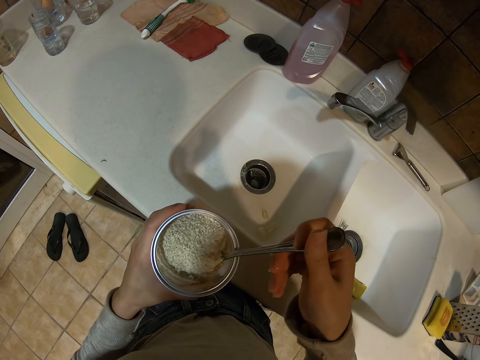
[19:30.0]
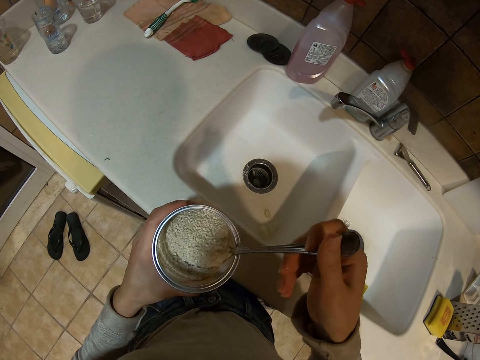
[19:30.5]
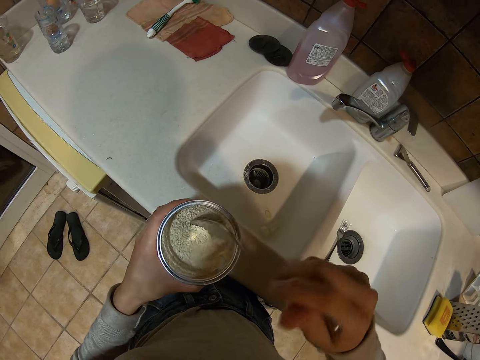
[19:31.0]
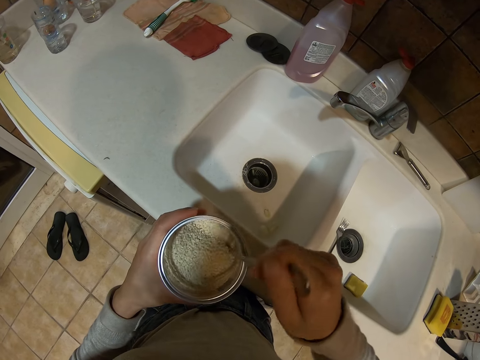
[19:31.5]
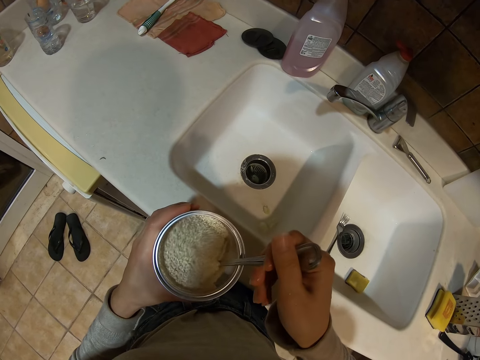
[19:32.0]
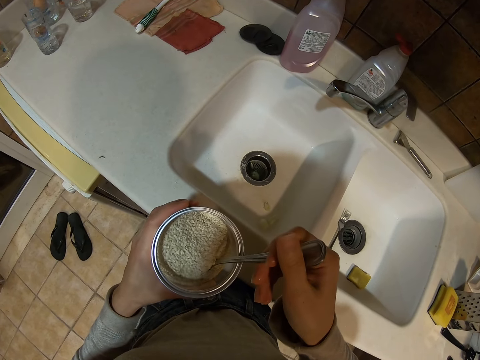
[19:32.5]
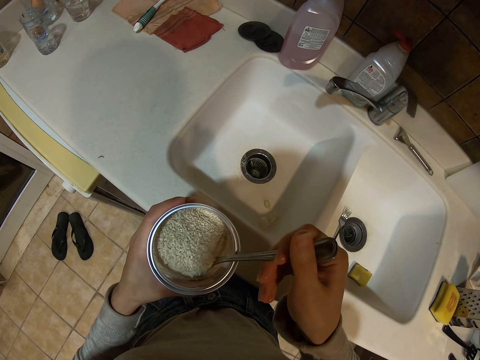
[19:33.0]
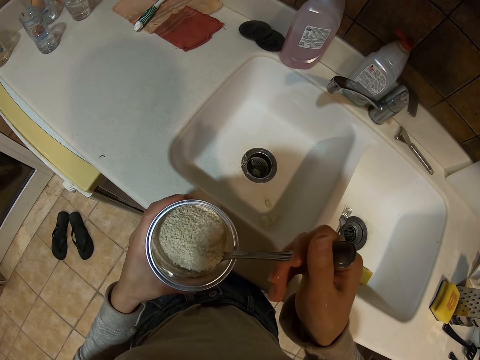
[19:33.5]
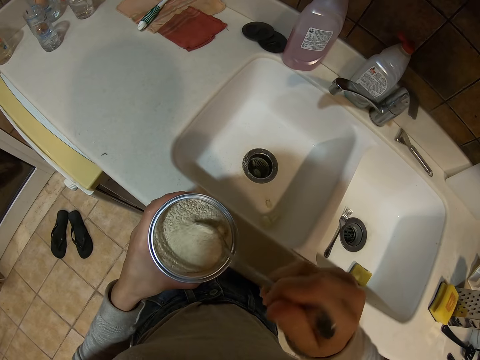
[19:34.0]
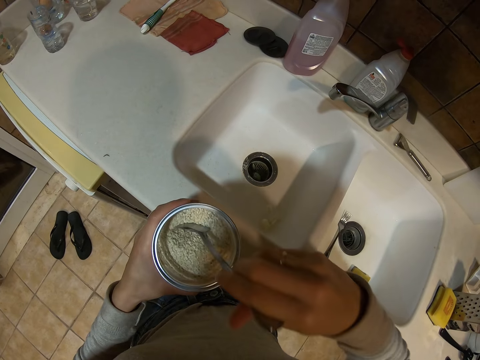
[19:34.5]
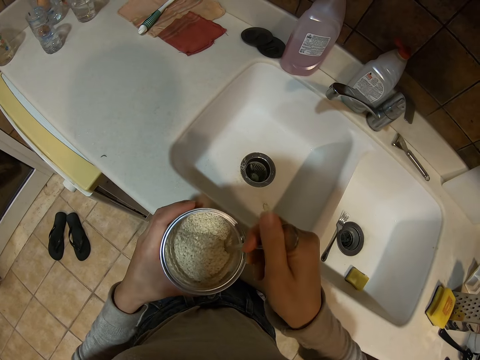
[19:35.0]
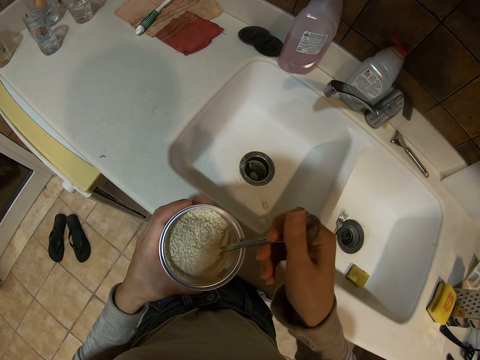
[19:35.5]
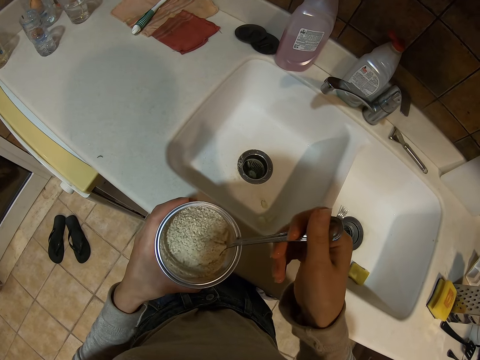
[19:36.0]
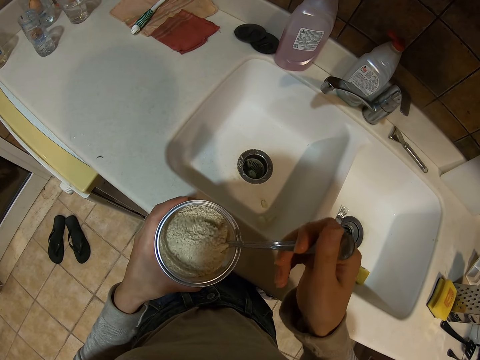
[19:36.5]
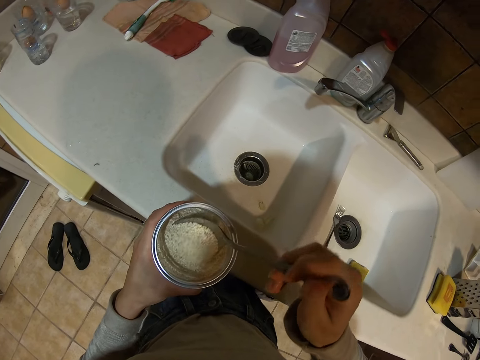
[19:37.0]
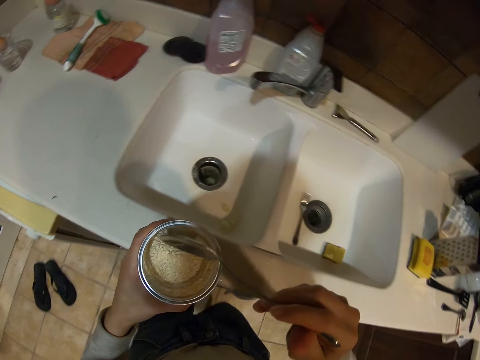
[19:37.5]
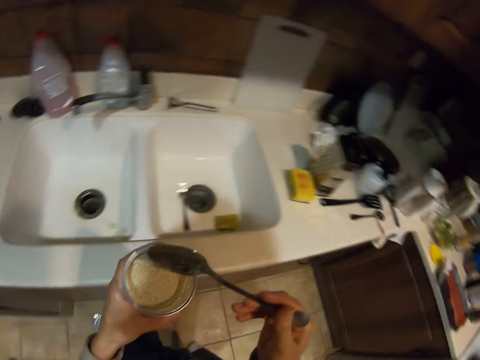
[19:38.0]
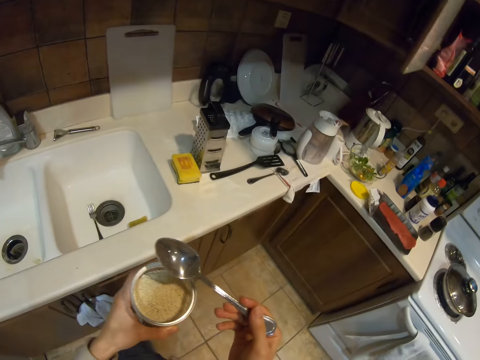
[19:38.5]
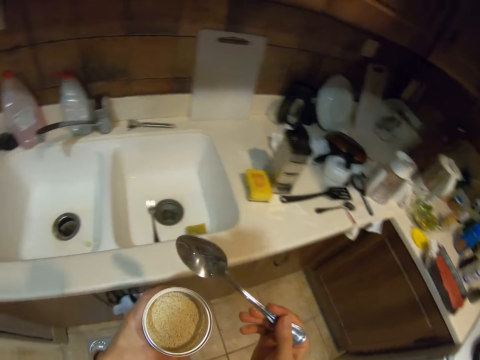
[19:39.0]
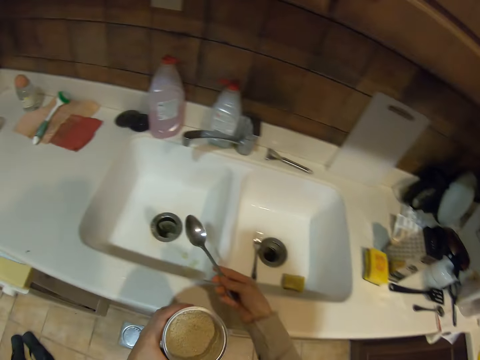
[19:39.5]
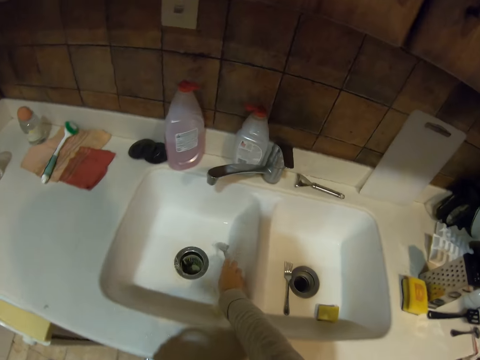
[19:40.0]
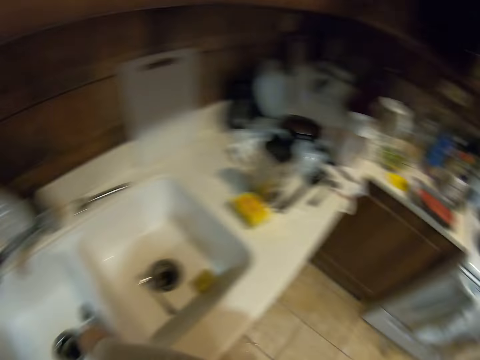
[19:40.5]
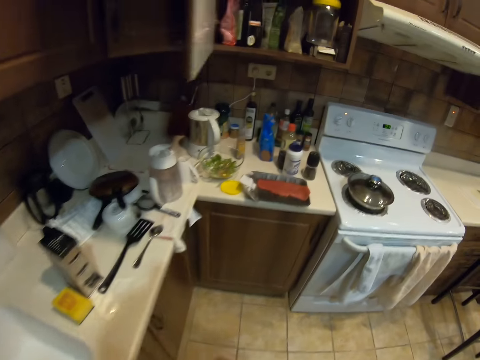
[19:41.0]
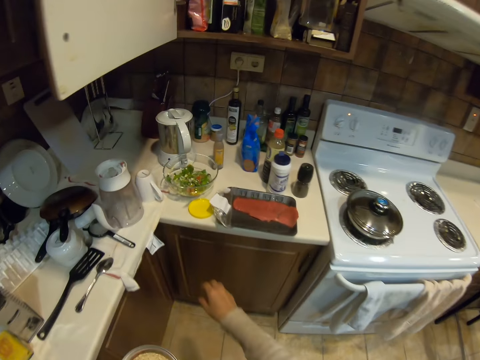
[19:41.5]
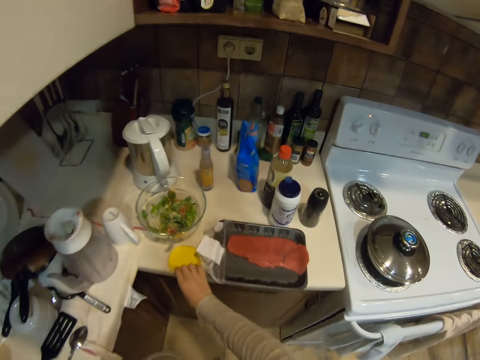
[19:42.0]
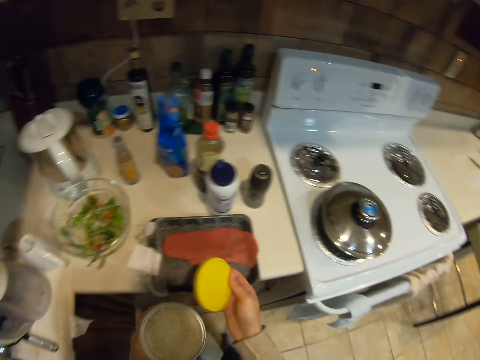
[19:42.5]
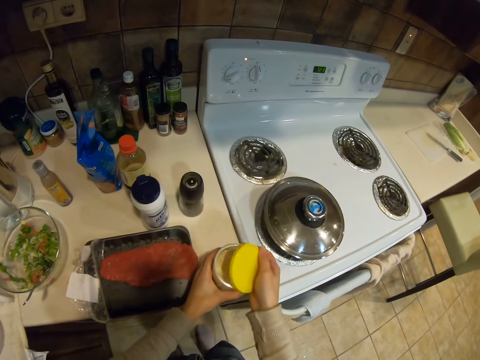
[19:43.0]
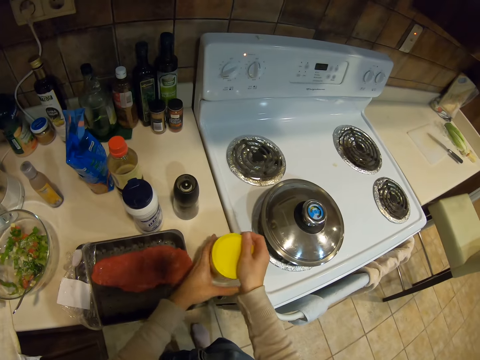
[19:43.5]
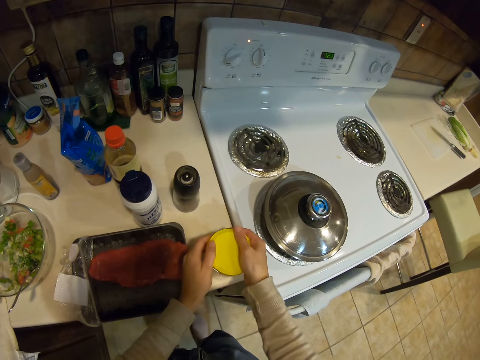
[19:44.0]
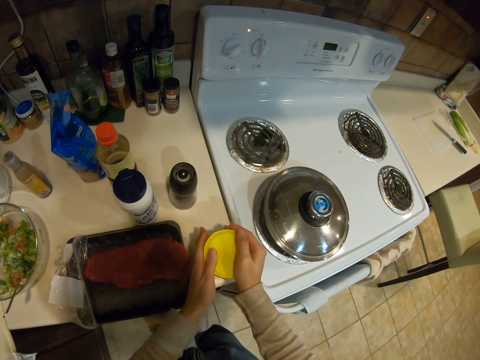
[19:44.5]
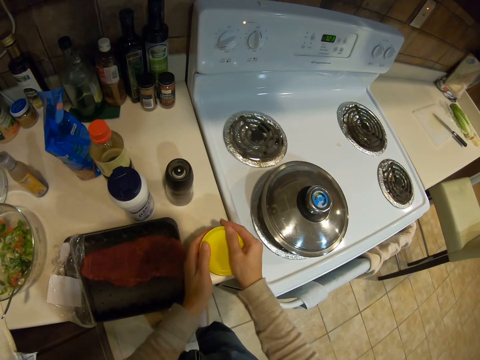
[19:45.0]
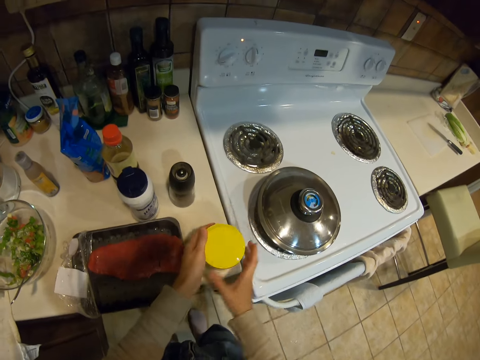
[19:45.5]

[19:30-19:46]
The camera wearer turns around the kitchen. They place a spoon in the sink. They walk around the kitchen. They pick up the yellow lid from the counter. They close the can with the lid. They place the can on the kitchen bench.

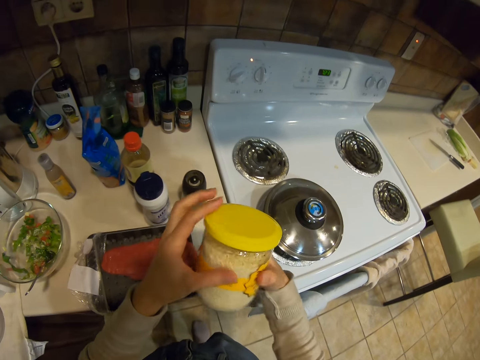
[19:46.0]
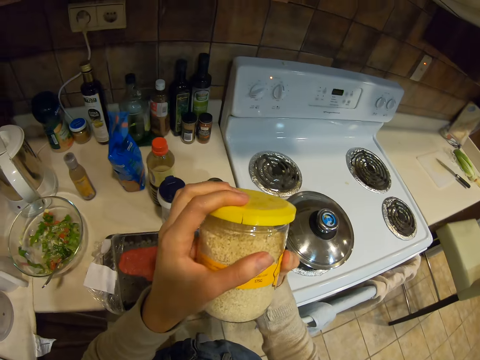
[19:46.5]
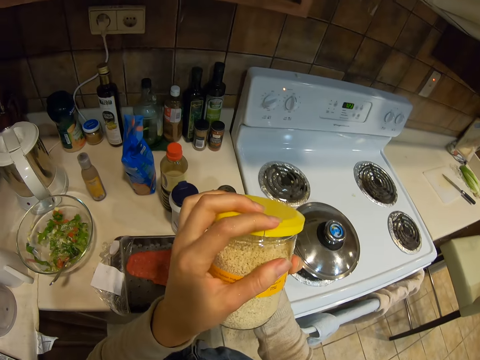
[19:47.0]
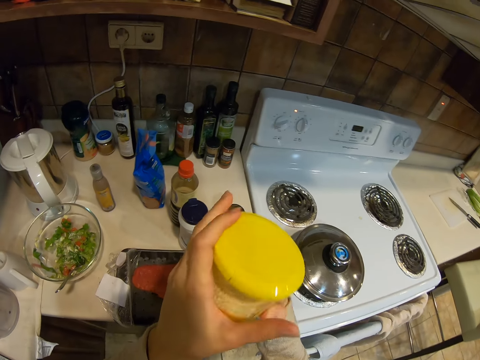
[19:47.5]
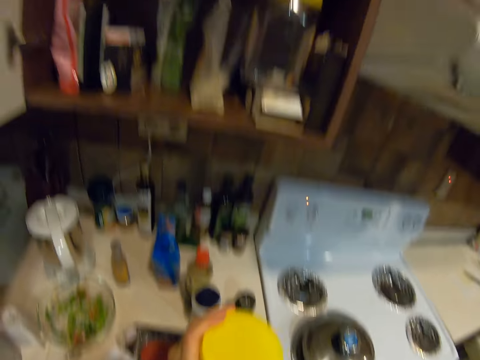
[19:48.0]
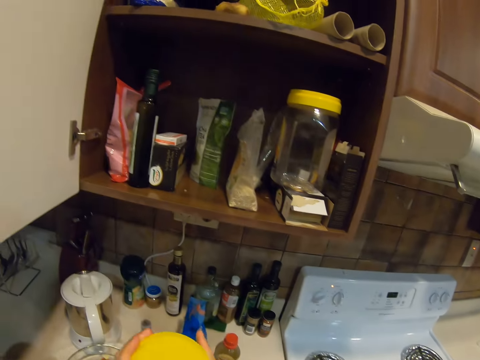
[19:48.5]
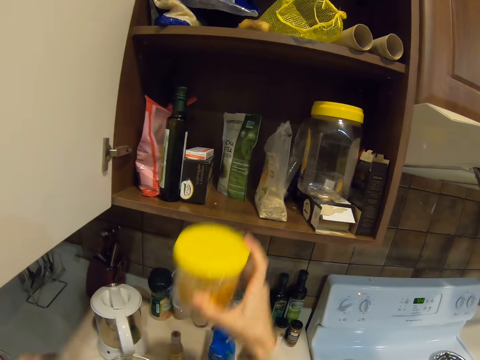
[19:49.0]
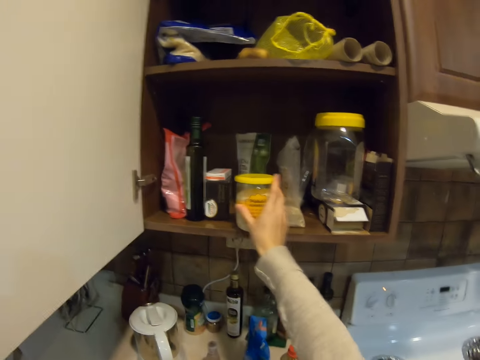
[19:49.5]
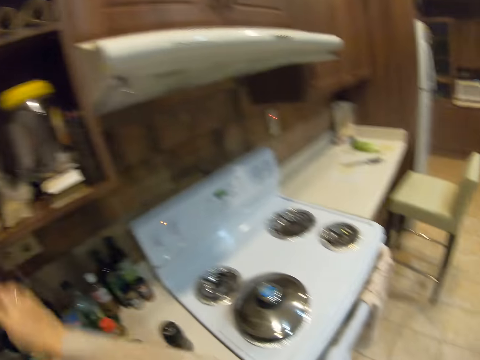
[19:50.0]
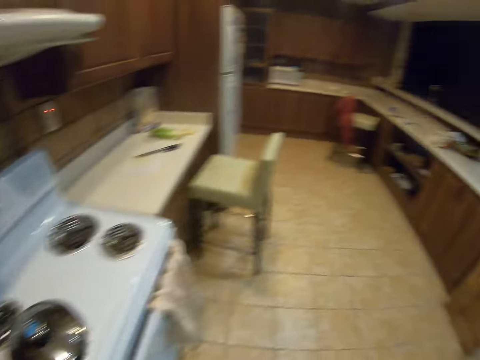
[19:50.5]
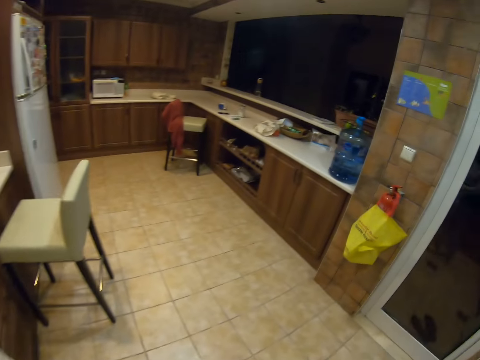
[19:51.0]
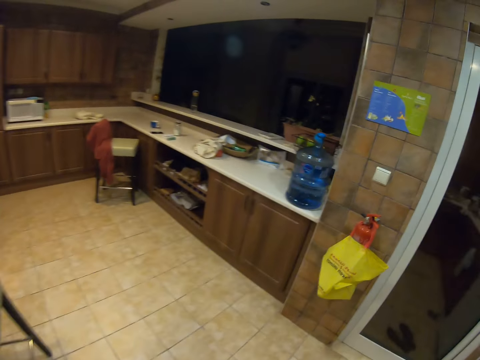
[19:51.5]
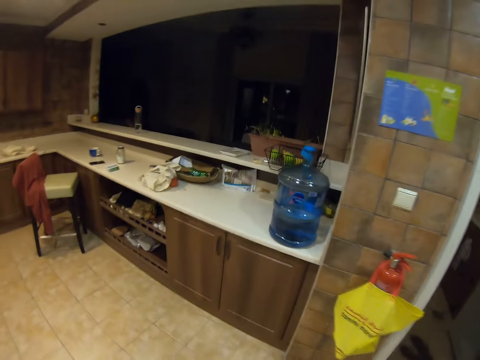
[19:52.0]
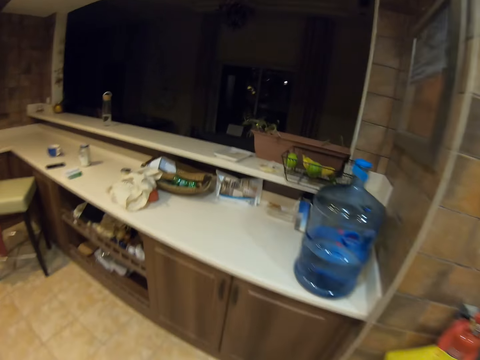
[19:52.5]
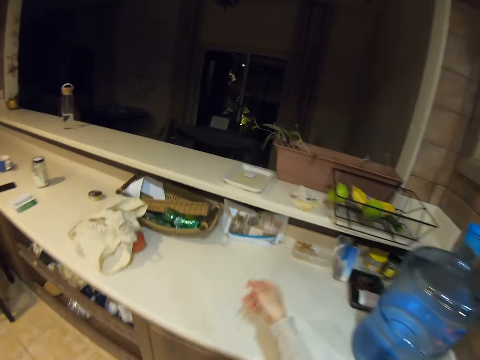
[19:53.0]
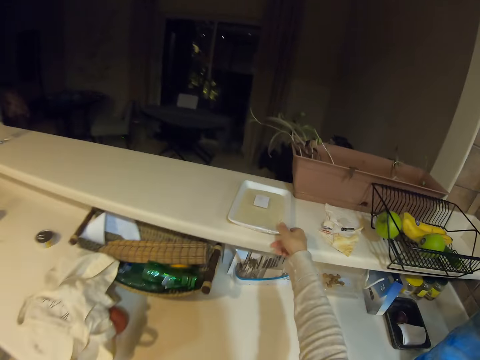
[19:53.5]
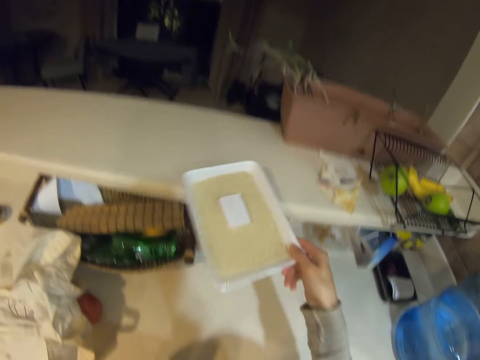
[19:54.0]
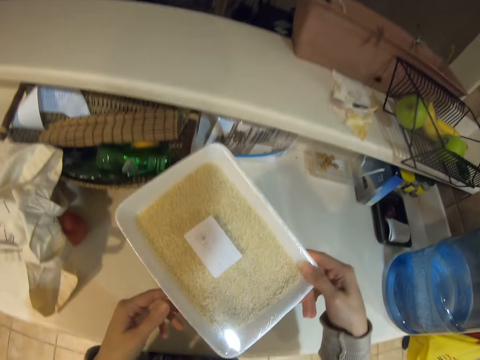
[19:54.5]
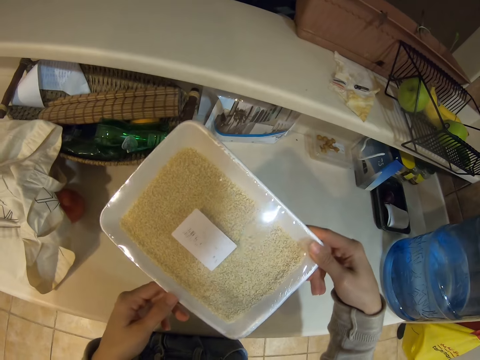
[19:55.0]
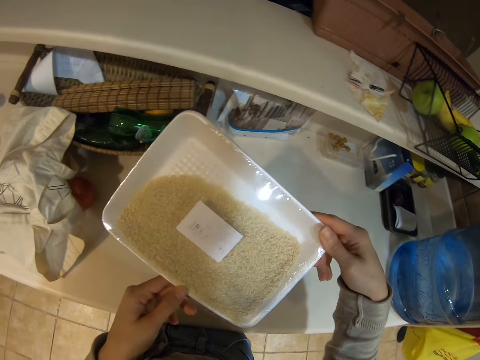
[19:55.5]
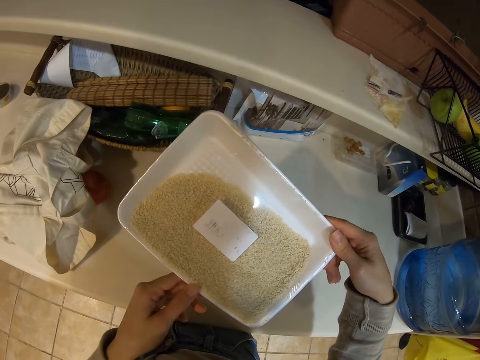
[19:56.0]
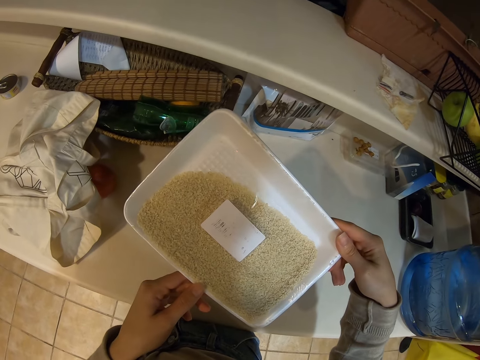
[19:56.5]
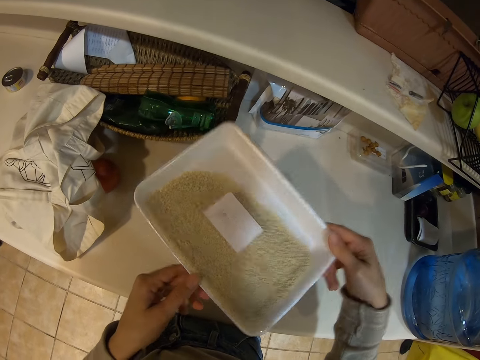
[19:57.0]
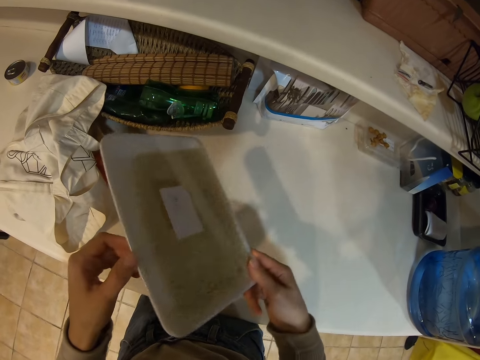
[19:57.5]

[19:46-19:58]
The camera wearer picks up the can. They look at the can. They put the can in the kitchen cabinet. They turn around the kitchen, walk around the kitchen. They pick up a bowl or pack of something from the counter shelf. They look at the sugar in the bowl.
